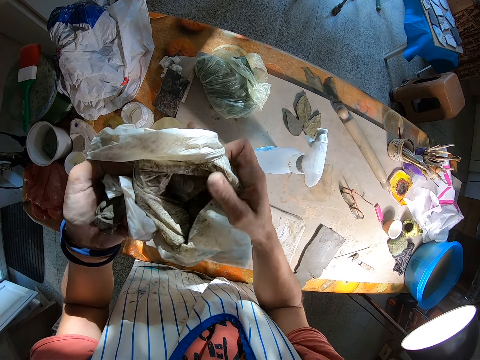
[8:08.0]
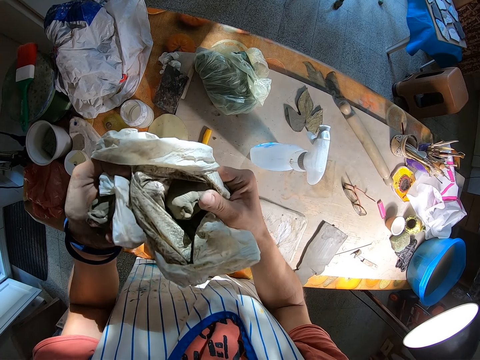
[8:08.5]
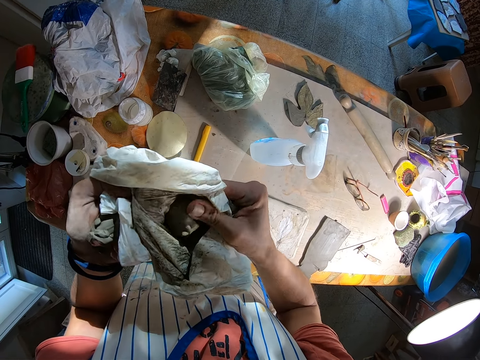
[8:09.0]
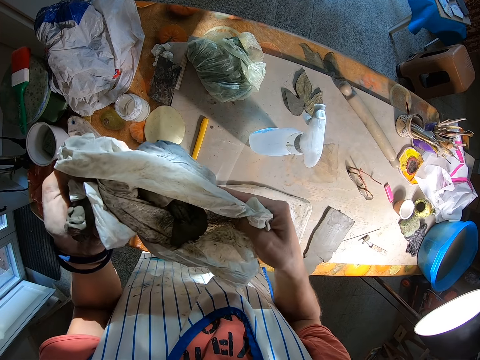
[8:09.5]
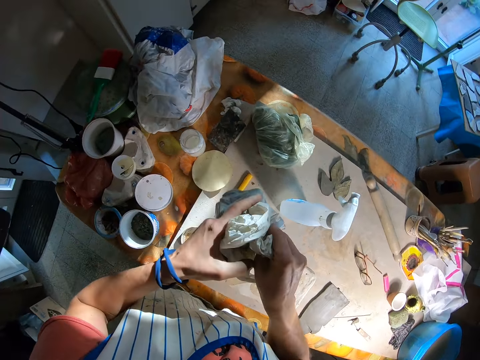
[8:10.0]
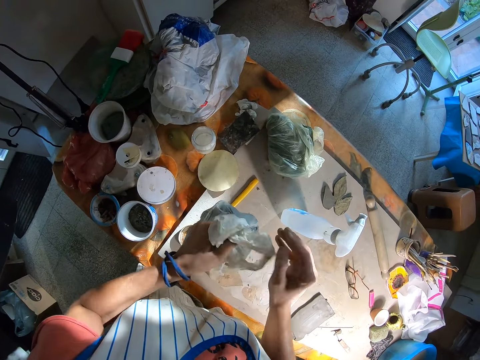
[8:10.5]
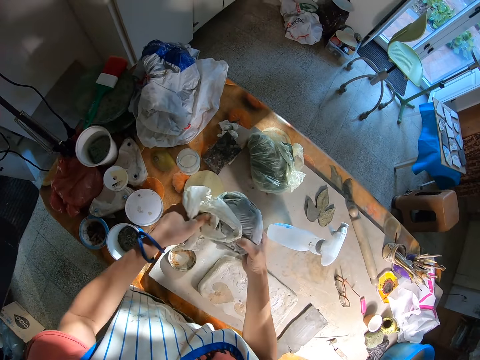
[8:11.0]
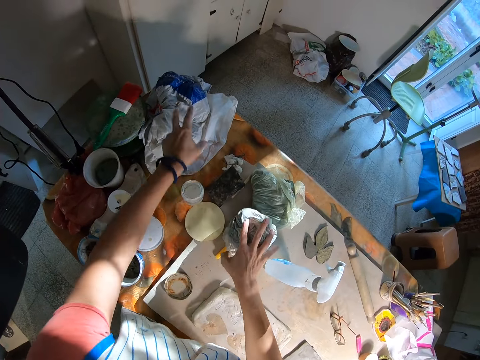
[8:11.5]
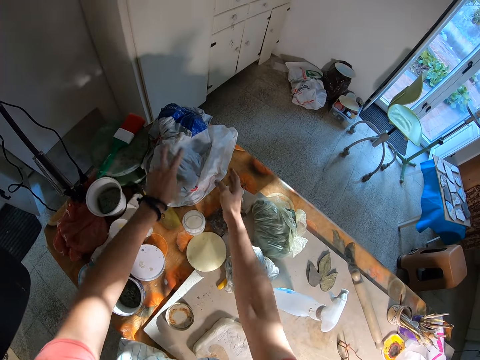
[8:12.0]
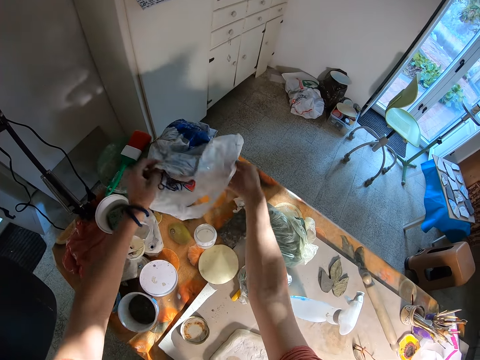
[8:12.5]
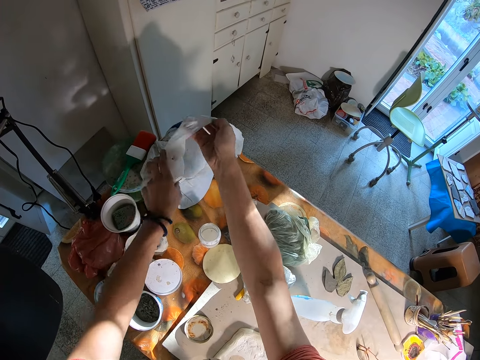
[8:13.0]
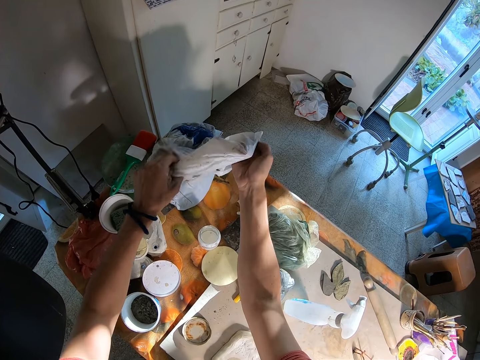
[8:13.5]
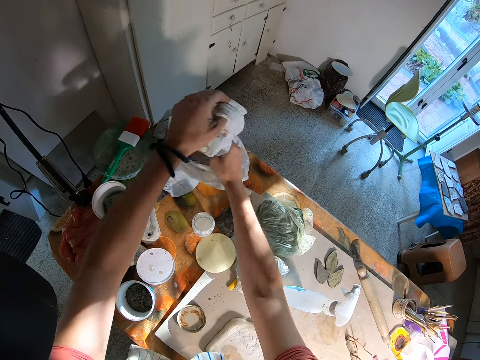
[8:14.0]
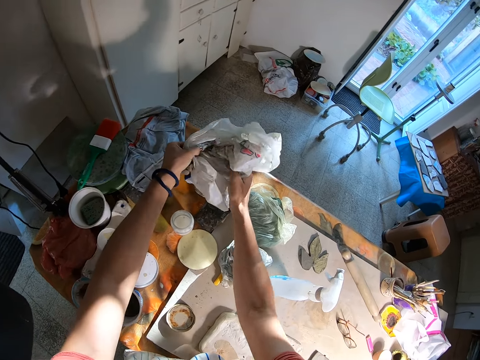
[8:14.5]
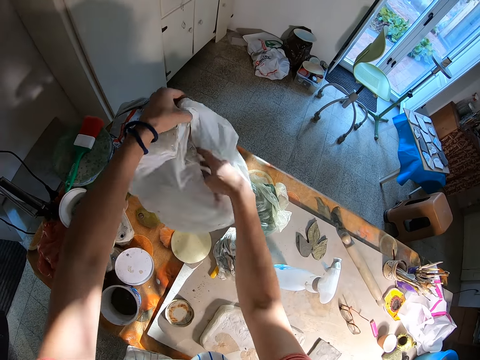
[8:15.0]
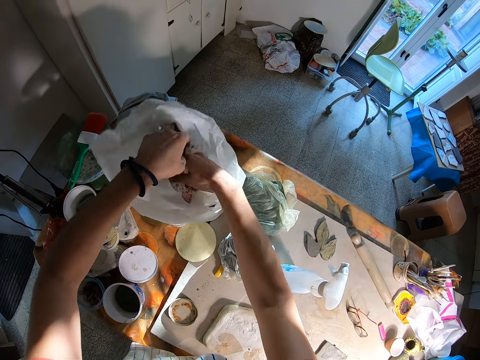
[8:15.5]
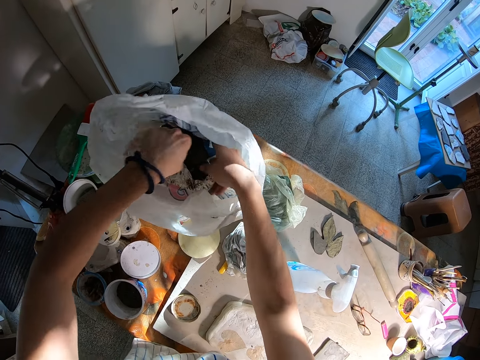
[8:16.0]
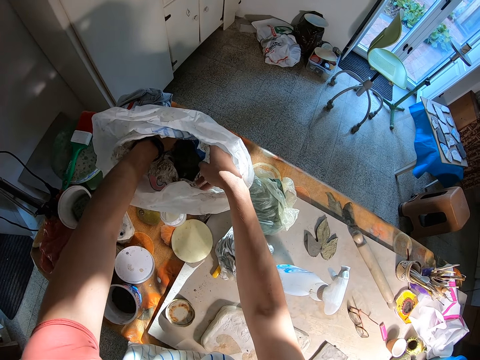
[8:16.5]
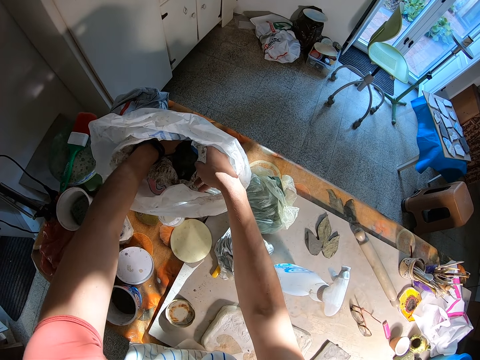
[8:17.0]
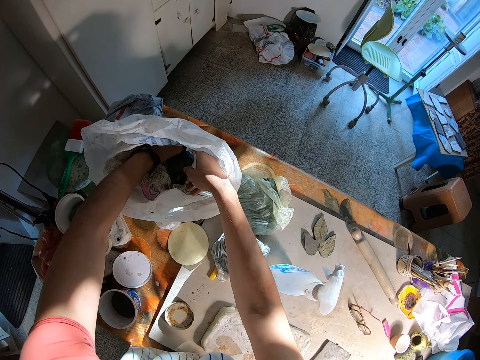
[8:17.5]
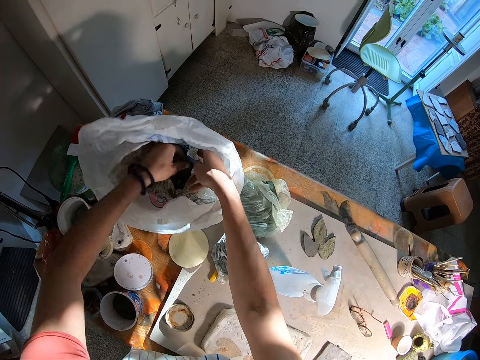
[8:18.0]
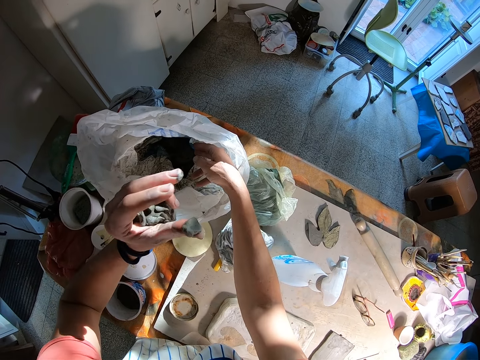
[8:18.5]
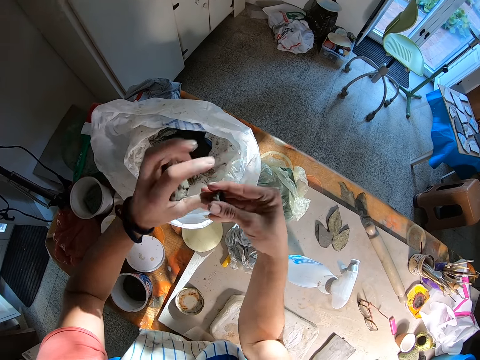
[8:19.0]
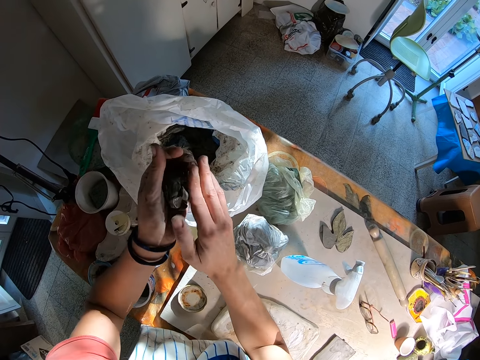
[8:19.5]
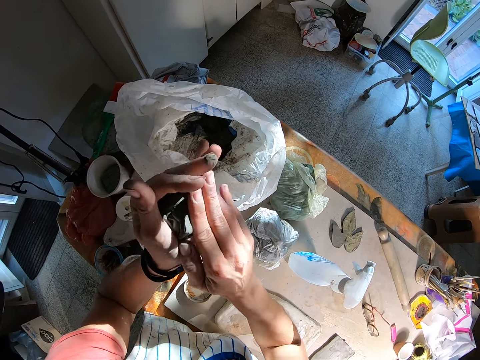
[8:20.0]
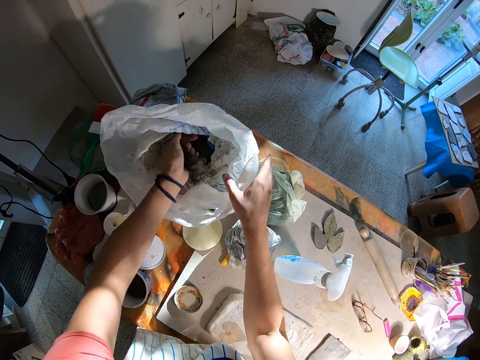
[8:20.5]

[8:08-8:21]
The camera wearer folds the bag of clay or polythene bag with both hands. He ties the polythene bag. He drops the bag of clay in his hands on the table. He touches the bag of clay on the table with his left hand. He opens the bag of clay on the table with both hands. He picks the polythene bag. He takes clay from the bag of clay on the table with his left hand. He removes clay from his left hand. He puts the clay in his left hand.

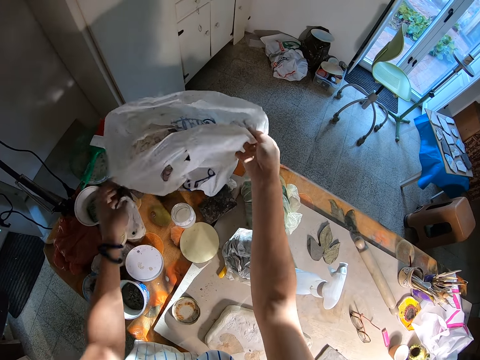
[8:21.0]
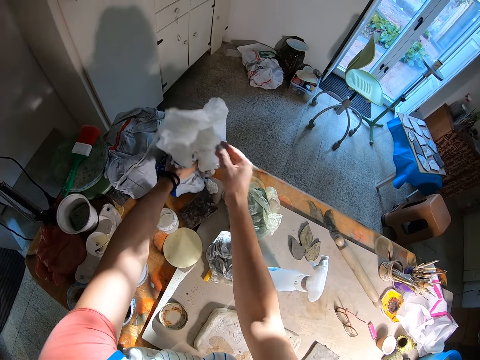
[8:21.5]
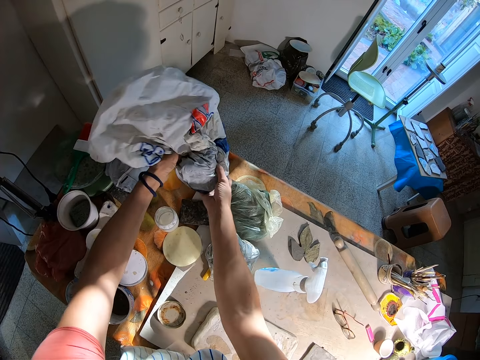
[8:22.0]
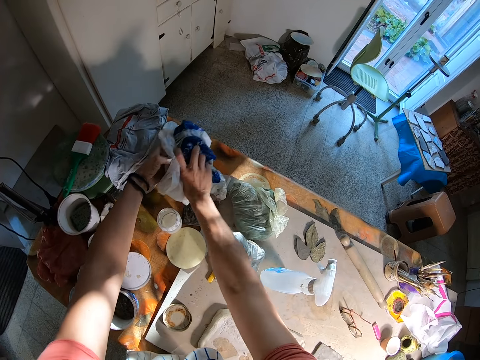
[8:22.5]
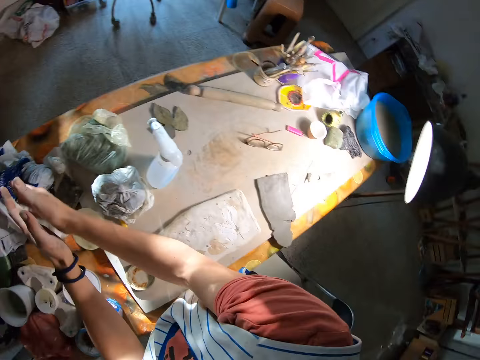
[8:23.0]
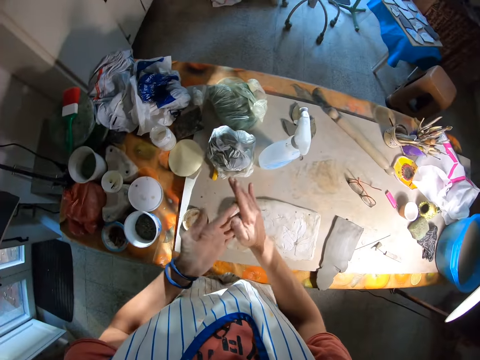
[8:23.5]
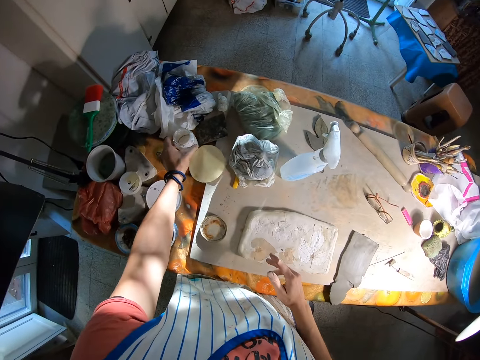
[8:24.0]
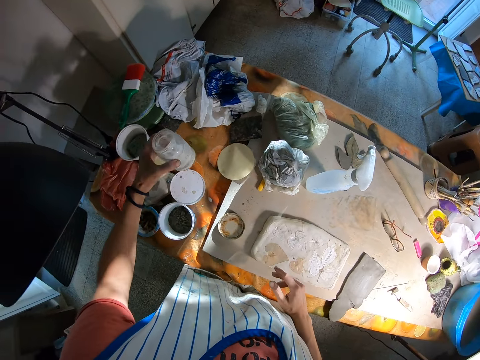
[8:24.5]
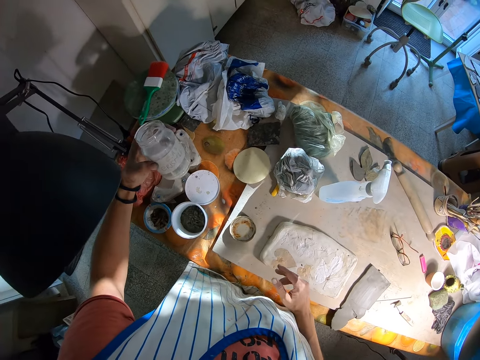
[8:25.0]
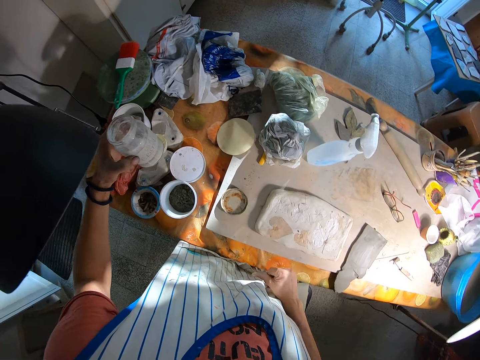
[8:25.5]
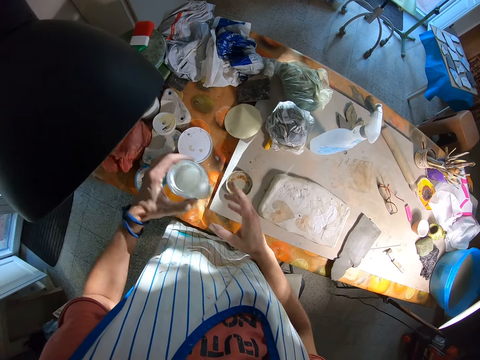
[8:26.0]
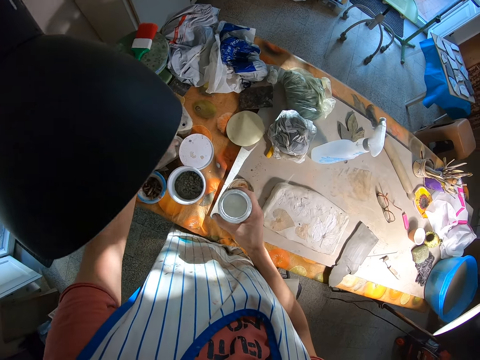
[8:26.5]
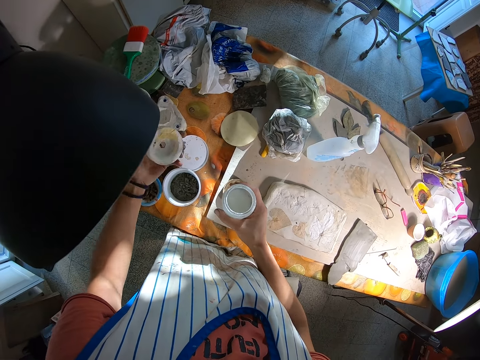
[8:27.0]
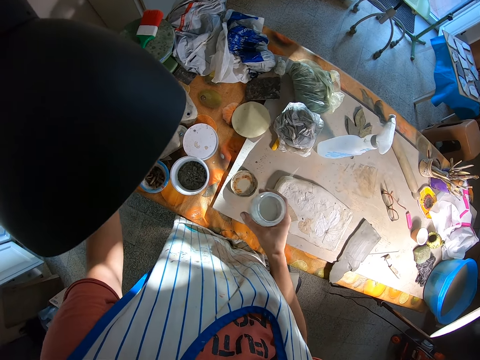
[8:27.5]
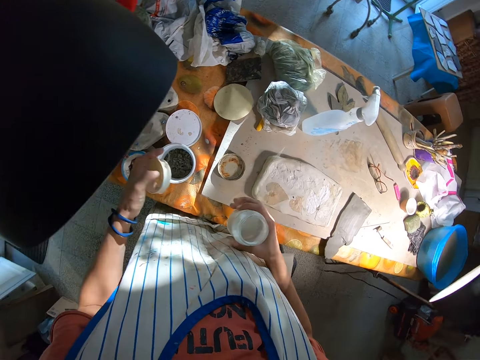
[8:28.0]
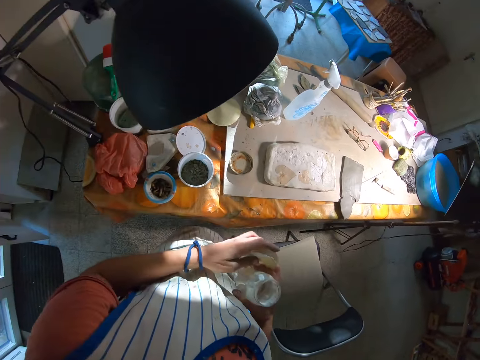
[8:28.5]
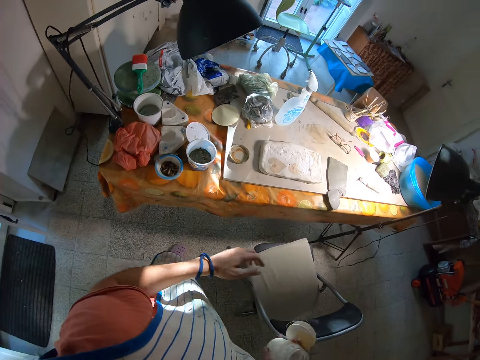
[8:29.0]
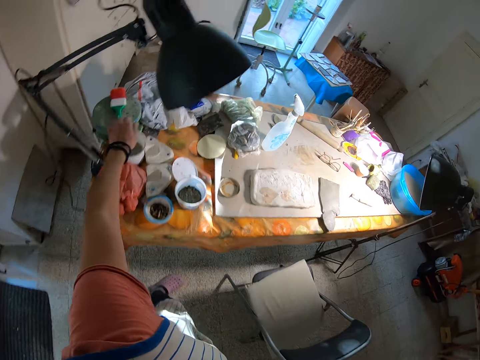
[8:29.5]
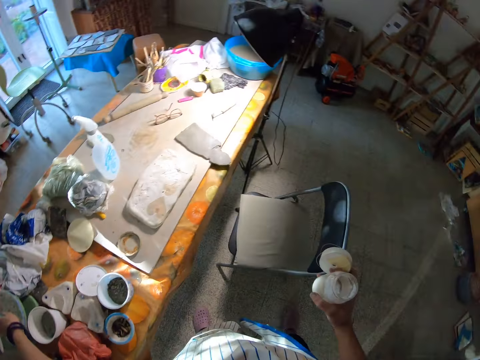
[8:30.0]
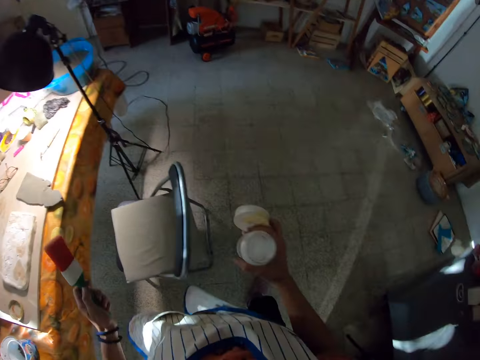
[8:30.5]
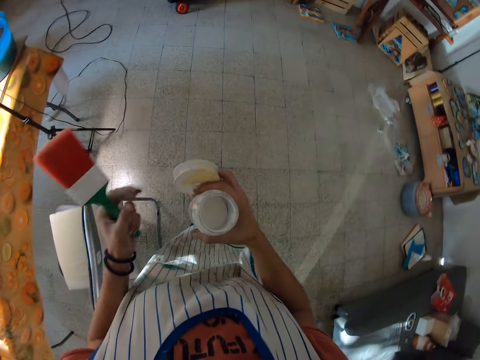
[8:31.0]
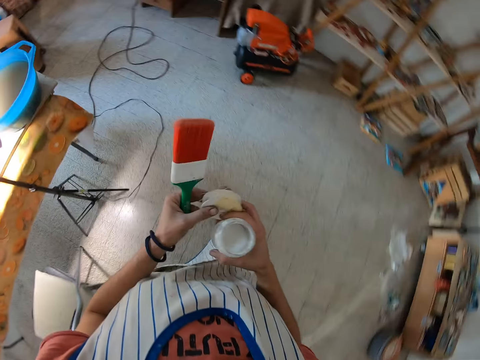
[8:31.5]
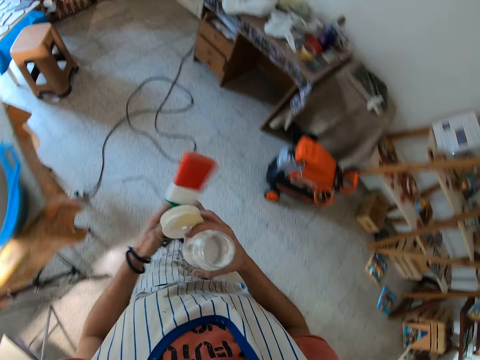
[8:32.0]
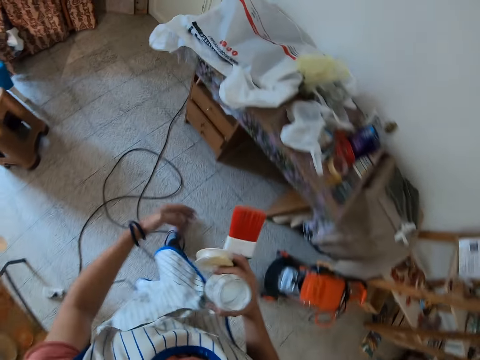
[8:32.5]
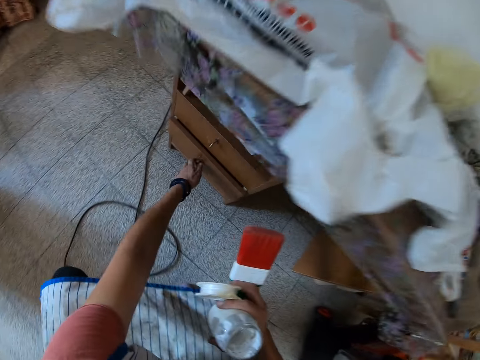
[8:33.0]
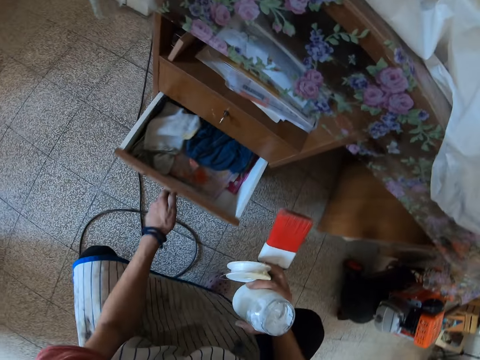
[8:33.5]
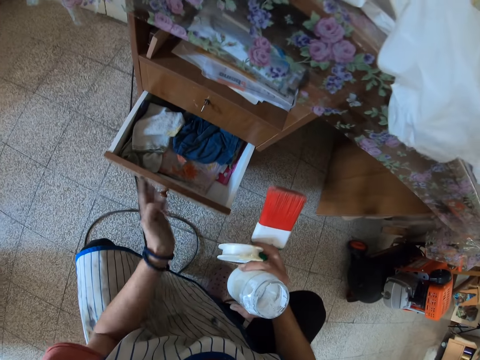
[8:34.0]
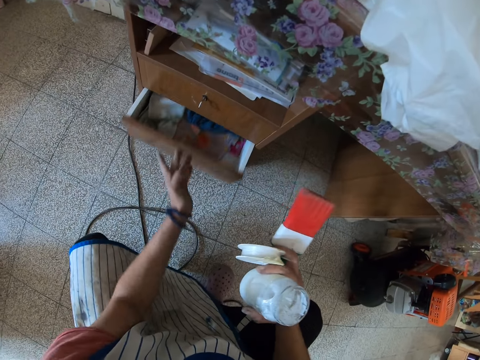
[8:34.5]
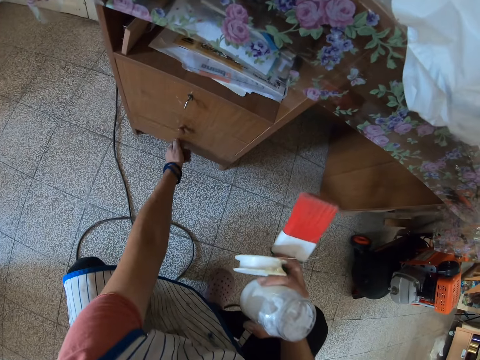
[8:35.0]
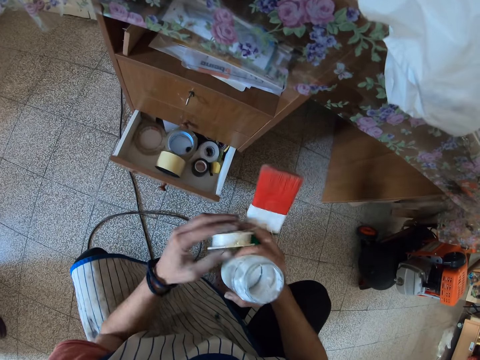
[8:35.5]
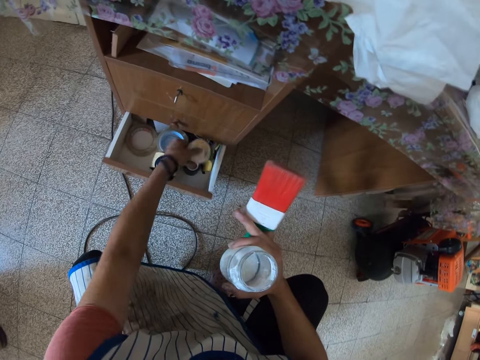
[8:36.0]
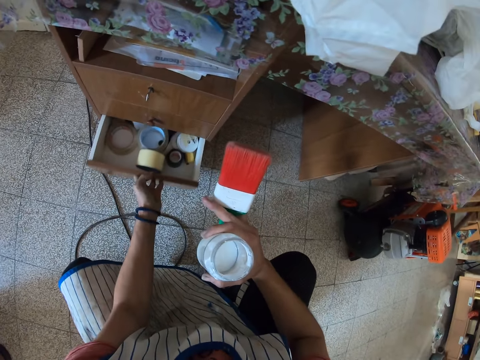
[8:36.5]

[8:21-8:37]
The camera wearer drops the clay in his left hand in the bag of clay or polythene bag on the table. He folds the bag of clay with both hands. He ties the polythene bag. He lifts the bag of clay from the table with his left hand. He wraps the bag of clay with his hands. He drops the bag of clay on the table. He rubs his hands together. He picks a container of paint from the table with his left hand. He passes the container of paint from his left hand to his right hand. He picks a lid from the table with his left hand. He passes the lid from his left hand to his right hand. He turns back. He picks a paint brush from the table with his left hand. He walks towards a drawer. He holds the lid with both hands. He passes the paint brush from his left hand to his right hand. He opens the drawer with his left hand. He closes the drawer with his left hand. He opens the drawer with his left hand. He passes the lid from his right hand to his left hand. He drops the lid in his left hand in the drawer. He closes the drawer with his left hand.
